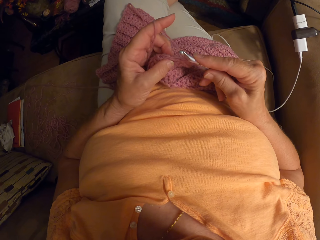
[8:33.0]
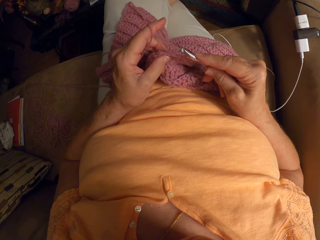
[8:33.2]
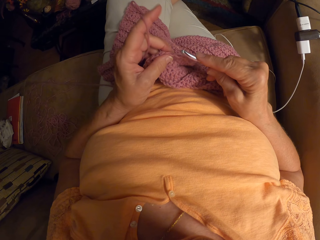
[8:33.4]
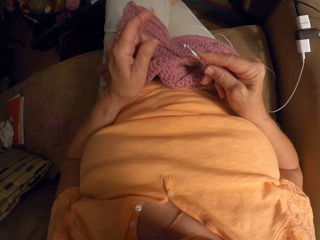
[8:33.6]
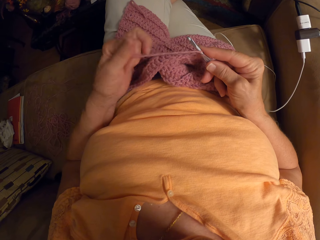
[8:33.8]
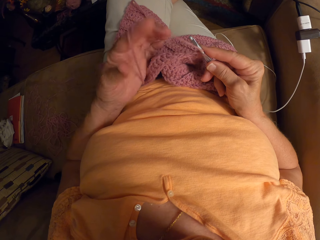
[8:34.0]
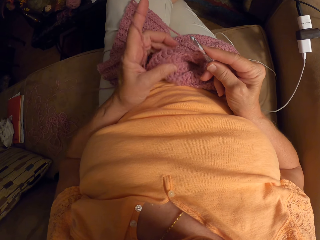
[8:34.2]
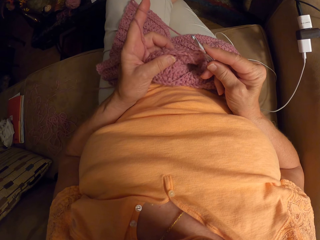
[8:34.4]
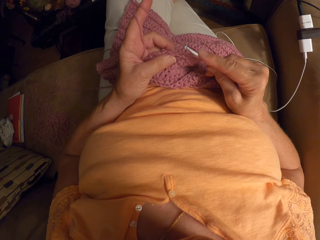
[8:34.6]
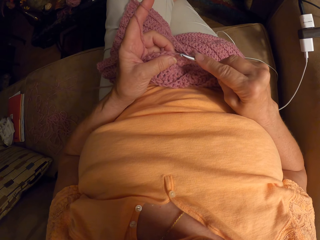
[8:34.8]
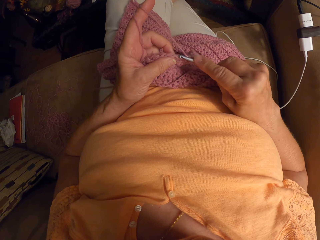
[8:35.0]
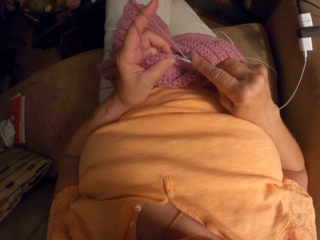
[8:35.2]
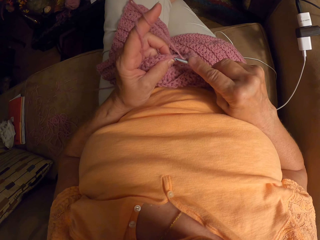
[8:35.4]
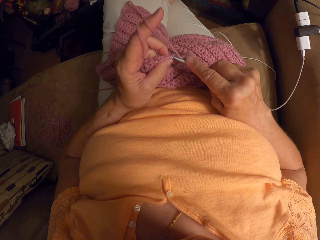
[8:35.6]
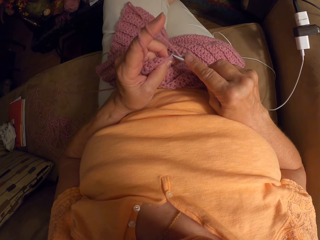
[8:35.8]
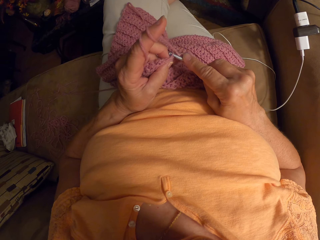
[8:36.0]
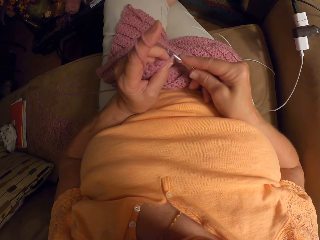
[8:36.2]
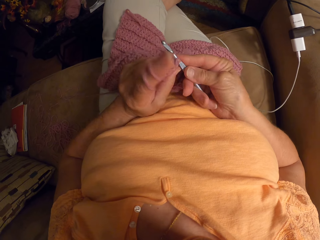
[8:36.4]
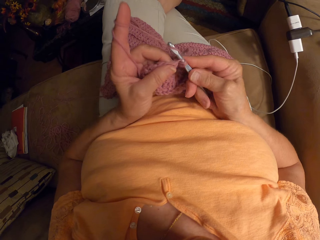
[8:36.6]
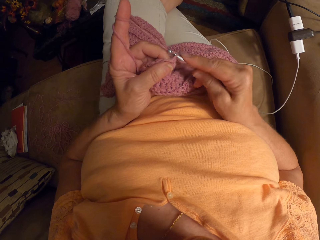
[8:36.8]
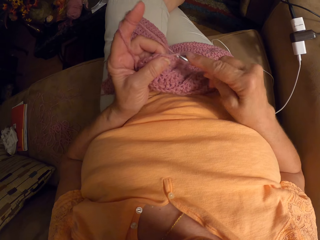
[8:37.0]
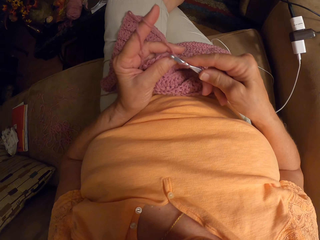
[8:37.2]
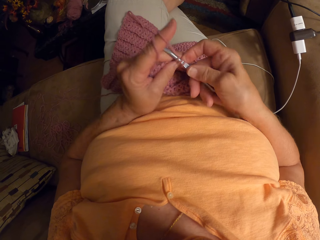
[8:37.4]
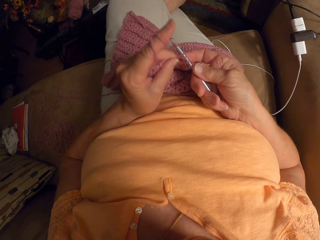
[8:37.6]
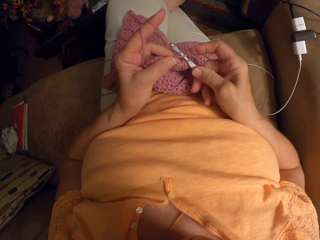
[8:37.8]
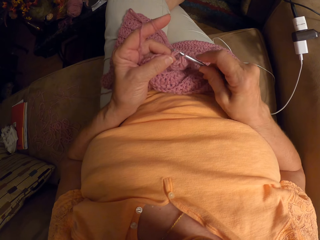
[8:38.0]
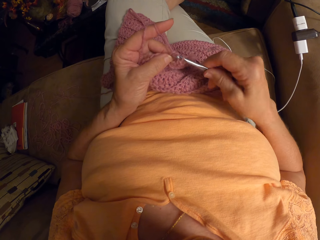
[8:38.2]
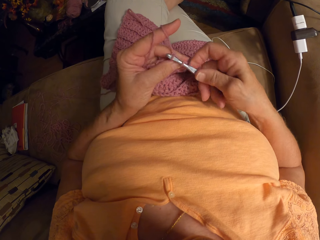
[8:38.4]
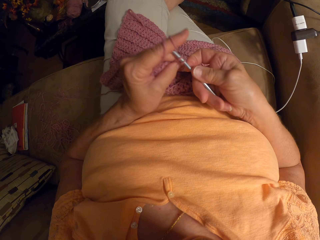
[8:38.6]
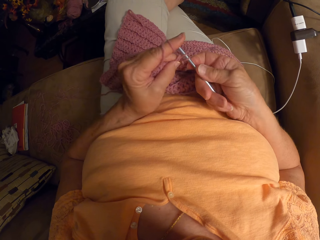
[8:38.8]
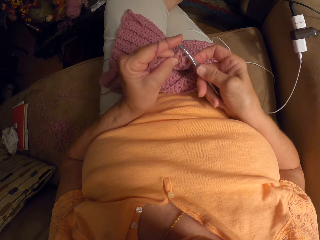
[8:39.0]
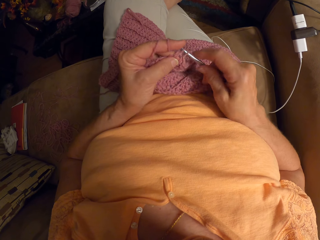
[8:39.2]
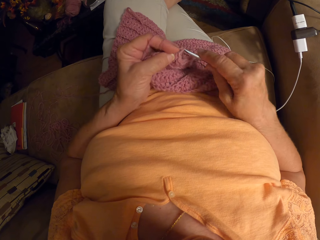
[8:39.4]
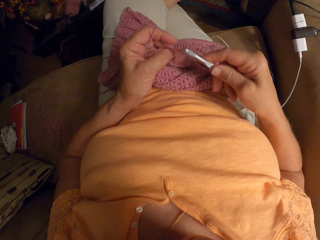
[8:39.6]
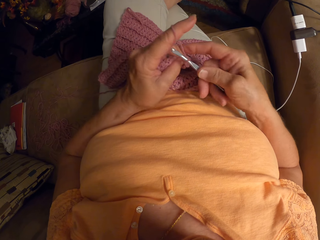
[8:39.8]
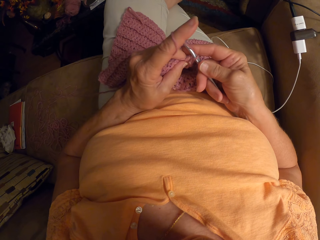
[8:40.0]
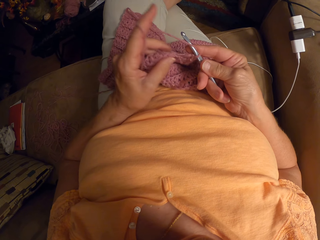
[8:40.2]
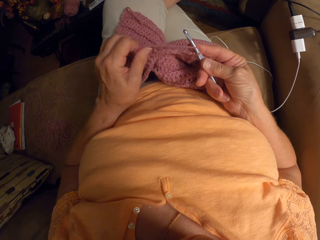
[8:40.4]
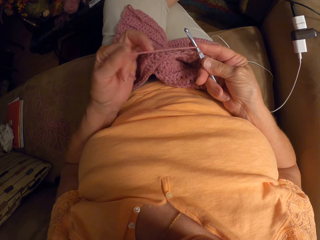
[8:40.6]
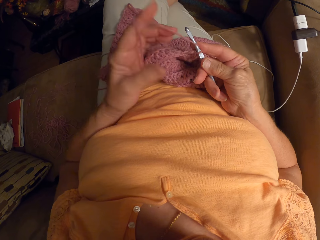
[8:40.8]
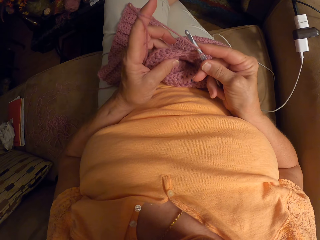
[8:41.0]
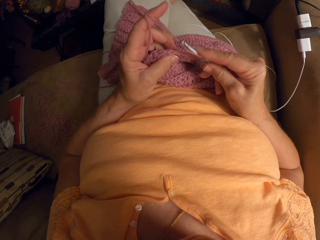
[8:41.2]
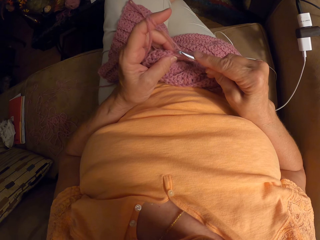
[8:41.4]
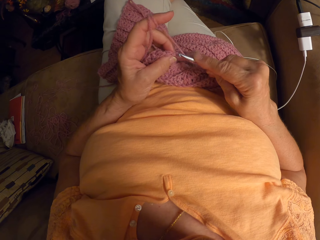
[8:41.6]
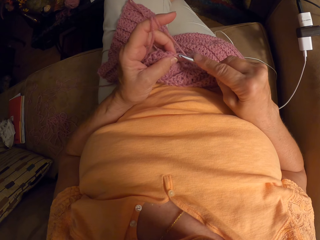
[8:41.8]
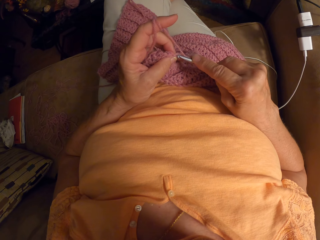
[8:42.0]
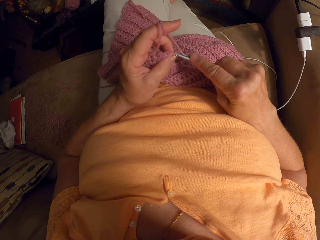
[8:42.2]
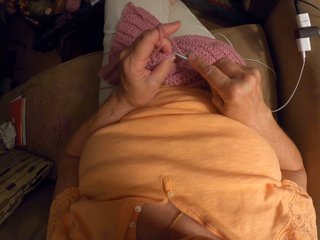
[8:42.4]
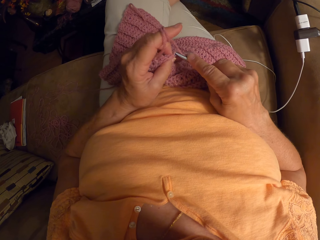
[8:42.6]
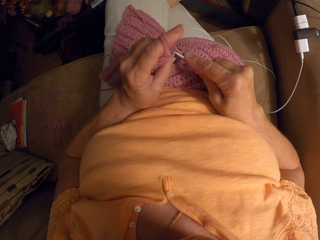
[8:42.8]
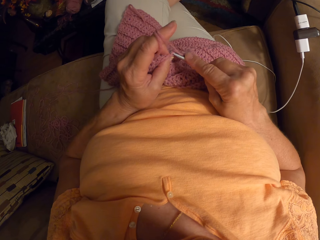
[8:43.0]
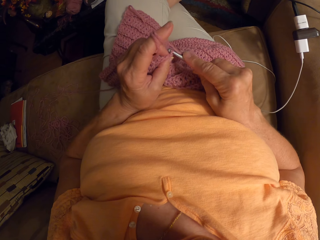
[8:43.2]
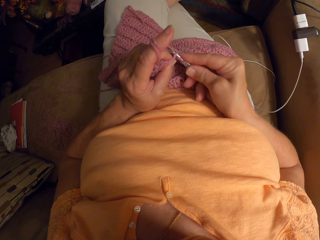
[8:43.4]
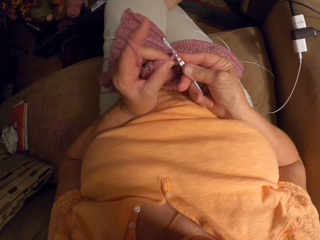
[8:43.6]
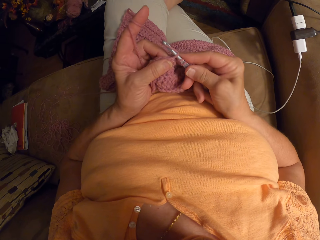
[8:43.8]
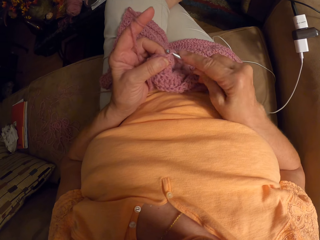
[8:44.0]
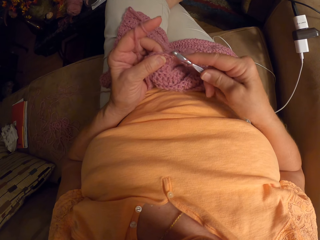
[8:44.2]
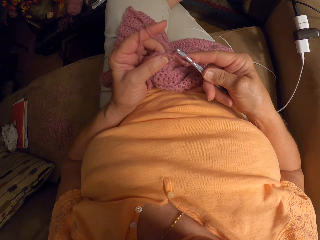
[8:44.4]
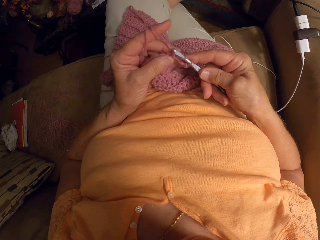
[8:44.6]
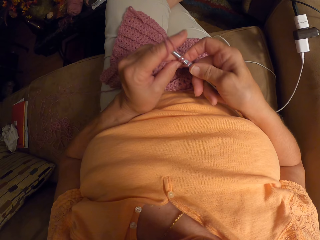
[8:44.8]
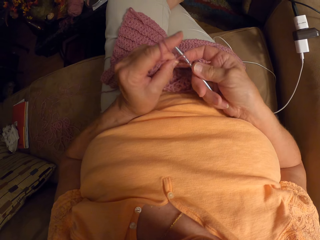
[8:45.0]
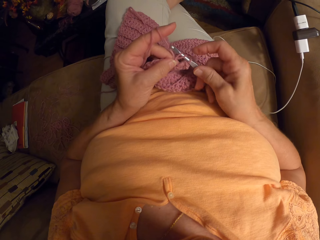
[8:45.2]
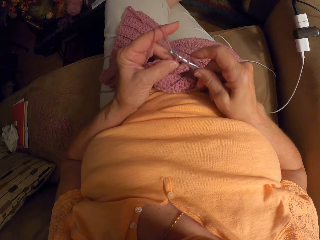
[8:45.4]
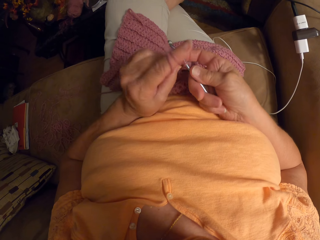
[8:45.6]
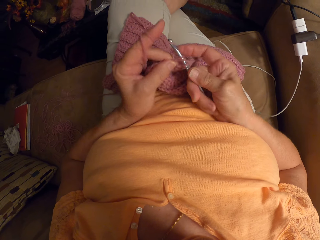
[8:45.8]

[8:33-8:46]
The camera wearer wraps the yarn around her left hand, on her index finger. She continues crocheting with the yarn using a crochet hook. She wraps the yarn around her left hand, on her index finger. She continues crocheting with the yarn using the crochet hook.

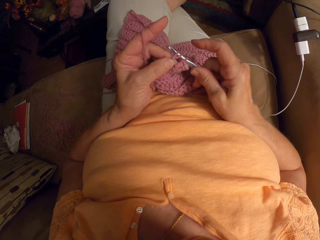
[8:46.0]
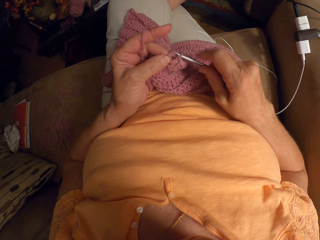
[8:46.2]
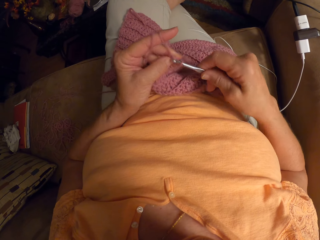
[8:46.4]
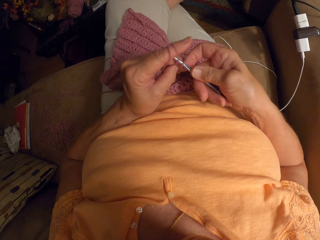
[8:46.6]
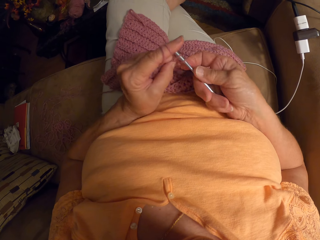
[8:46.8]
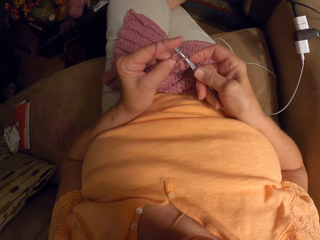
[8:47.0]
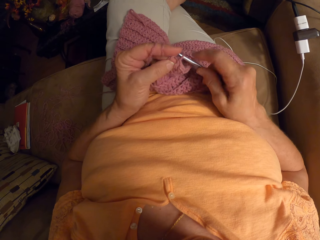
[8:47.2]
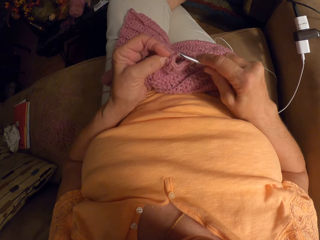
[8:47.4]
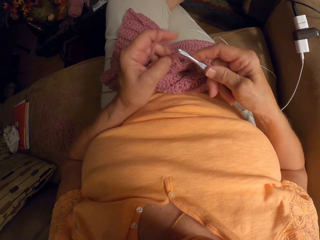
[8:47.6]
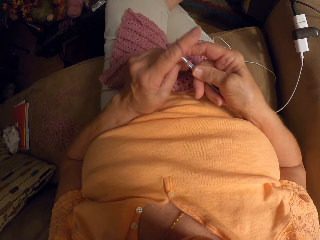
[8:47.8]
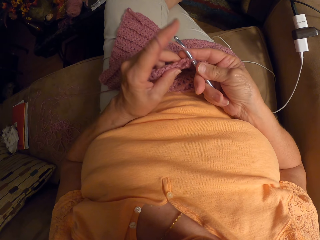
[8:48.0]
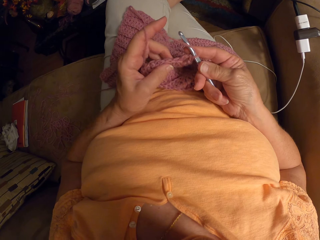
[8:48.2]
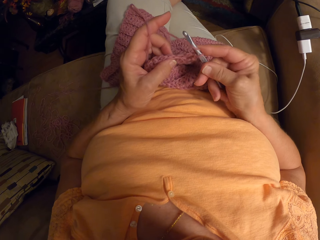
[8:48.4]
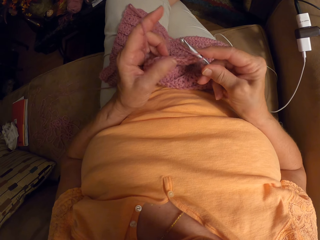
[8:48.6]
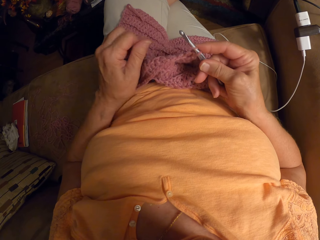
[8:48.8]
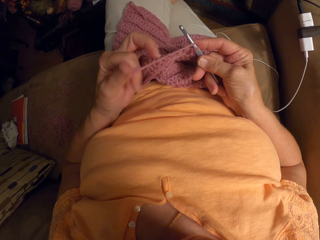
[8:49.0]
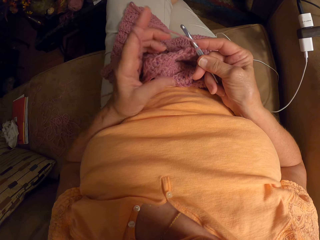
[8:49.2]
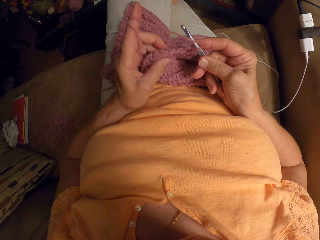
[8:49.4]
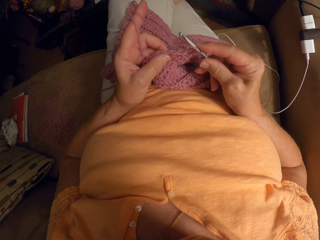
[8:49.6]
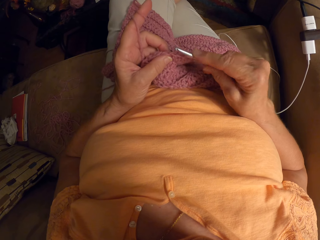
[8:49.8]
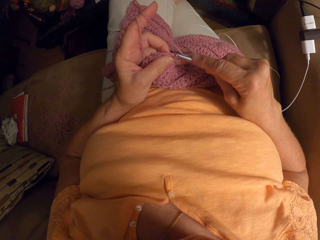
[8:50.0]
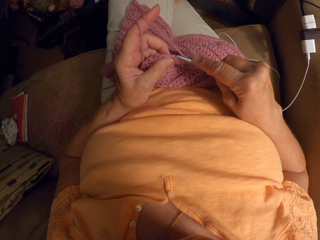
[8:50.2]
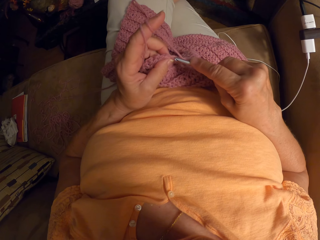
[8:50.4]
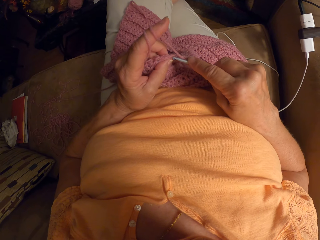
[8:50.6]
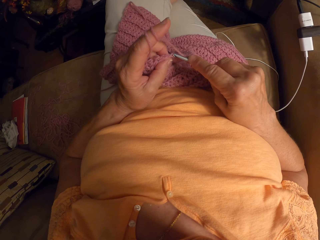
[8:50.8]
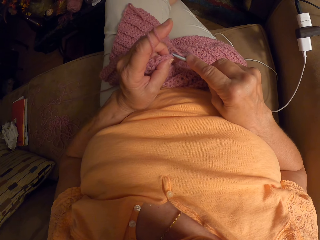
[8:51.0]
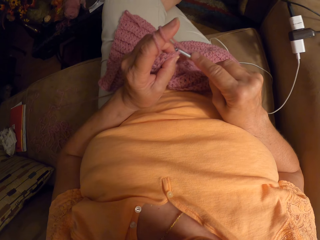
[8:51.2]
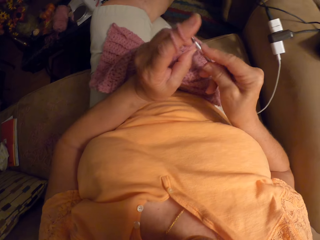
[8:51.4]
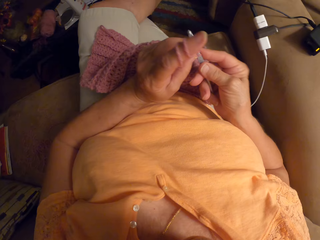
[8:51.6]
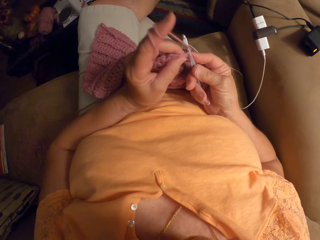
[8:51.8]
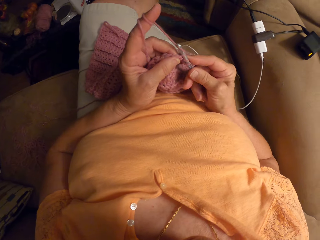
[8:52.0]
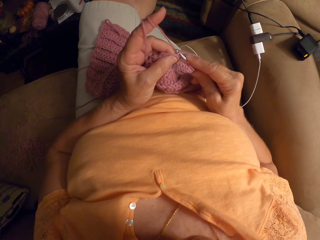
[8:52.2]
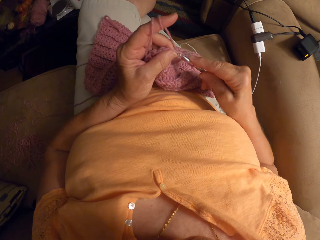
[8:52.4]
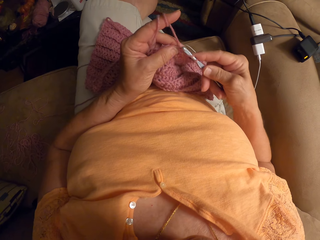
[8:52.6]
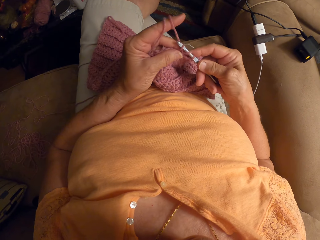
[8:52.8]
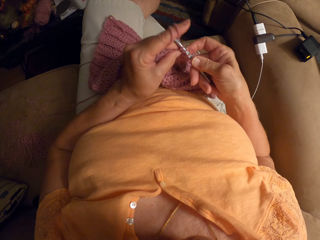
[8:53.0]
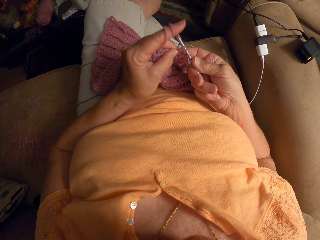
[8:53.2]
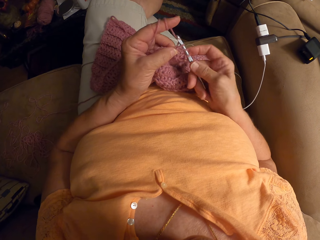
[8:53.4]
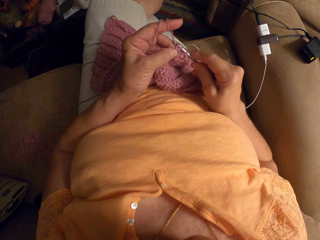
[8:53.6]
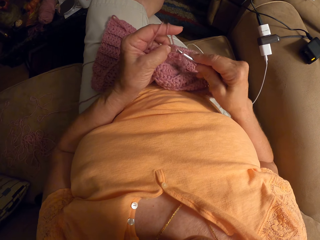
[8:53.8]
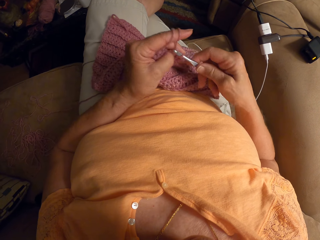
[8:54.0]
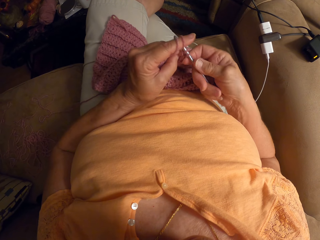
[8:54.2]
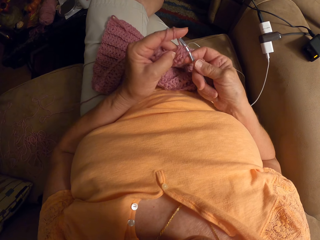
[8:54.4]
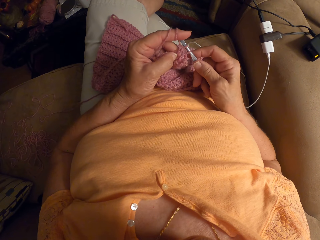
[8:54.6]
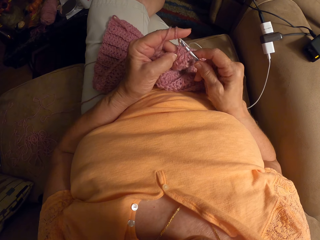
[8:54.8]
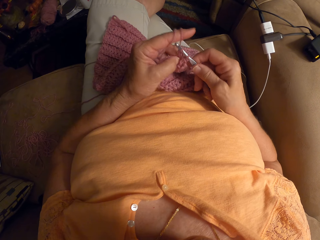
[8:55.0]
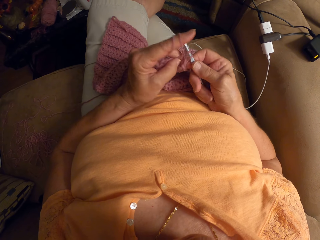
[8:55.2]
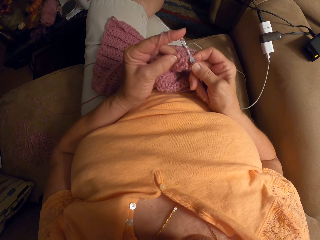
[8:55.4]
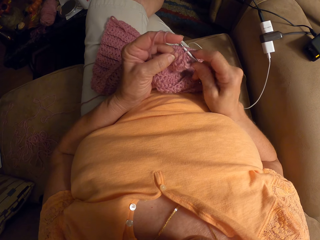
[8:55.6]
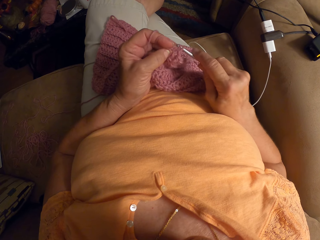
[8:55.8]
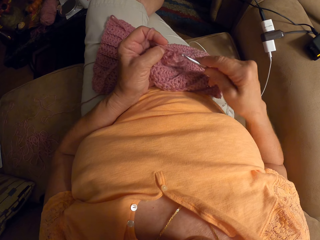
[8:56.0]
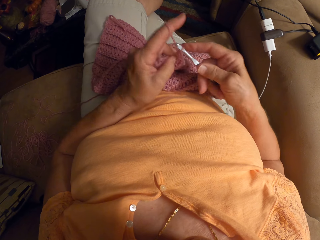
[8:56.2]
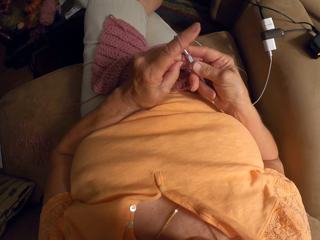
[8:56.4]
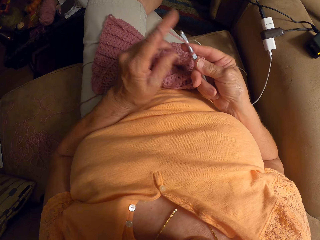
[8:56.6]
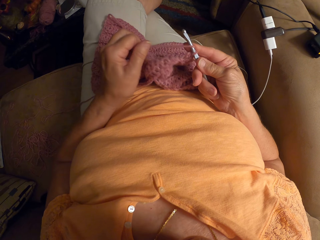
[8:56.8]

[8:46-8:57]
The camera wearer wraps the yarn around her left hand, on her index finger. She continues crocheting with the yarn using a crochet hook.
